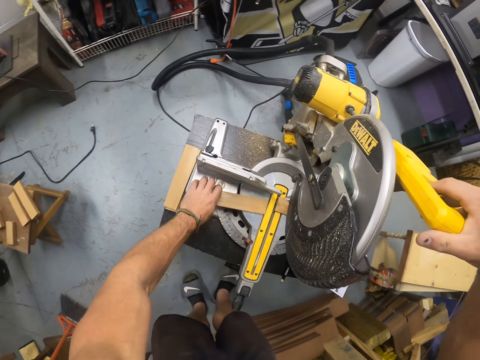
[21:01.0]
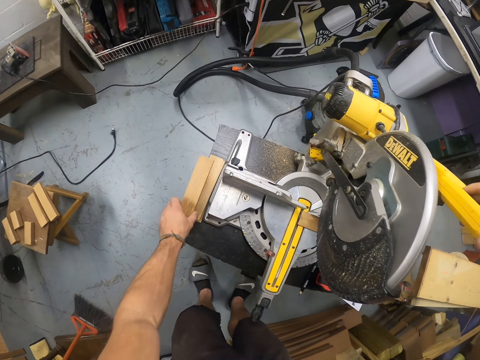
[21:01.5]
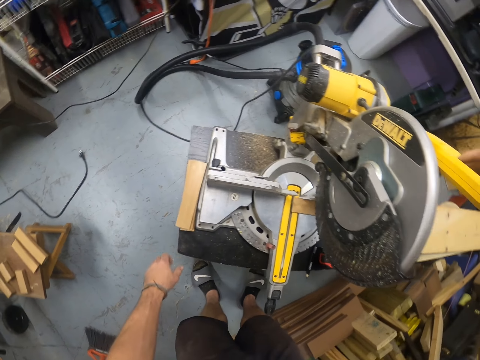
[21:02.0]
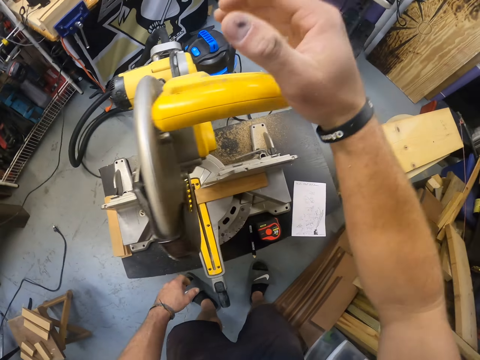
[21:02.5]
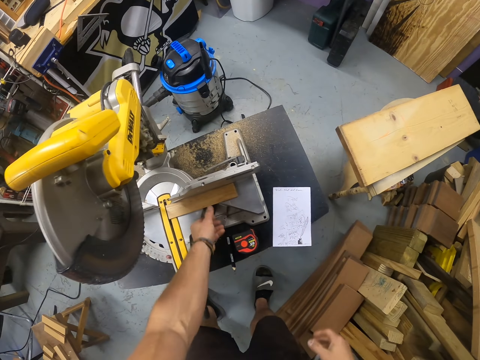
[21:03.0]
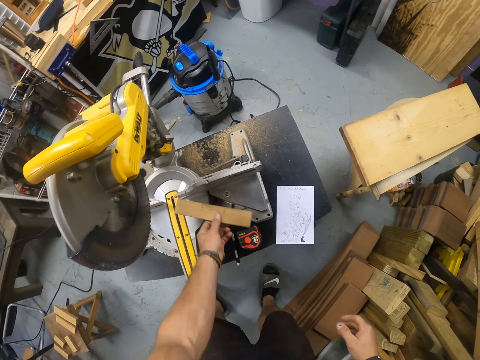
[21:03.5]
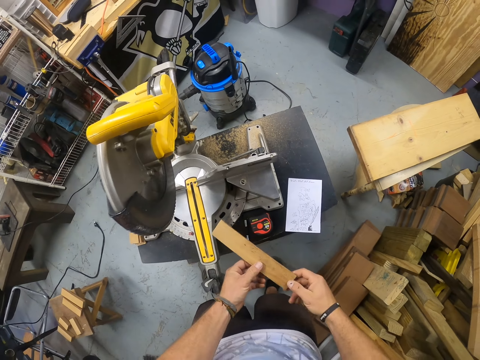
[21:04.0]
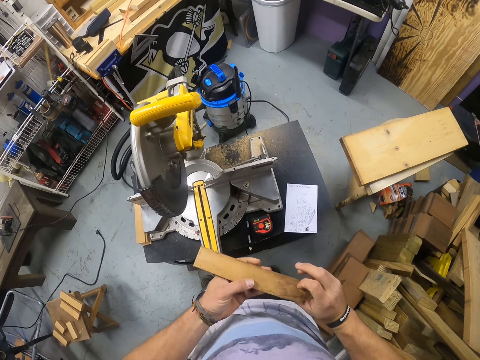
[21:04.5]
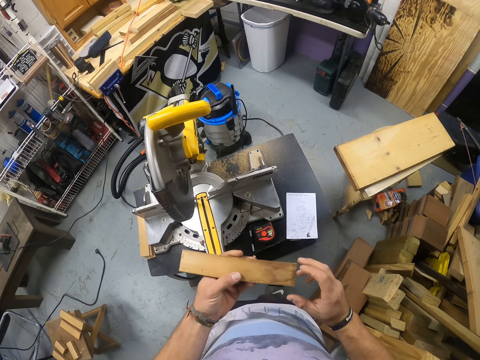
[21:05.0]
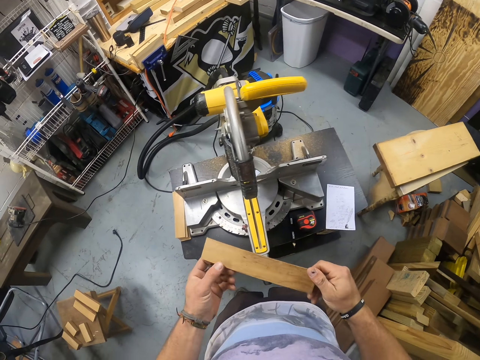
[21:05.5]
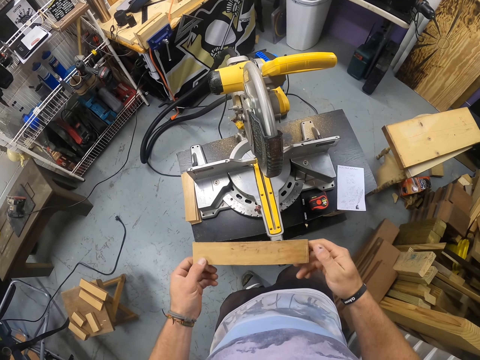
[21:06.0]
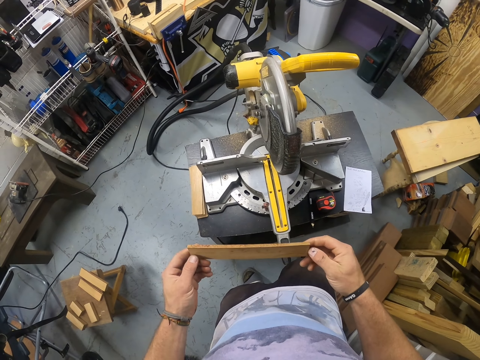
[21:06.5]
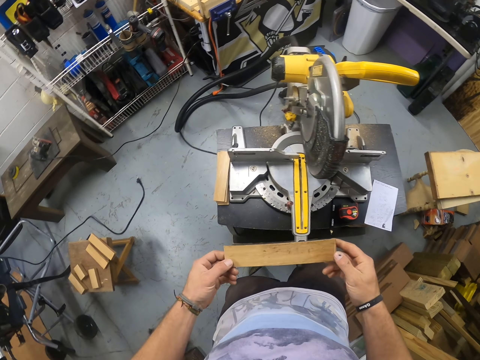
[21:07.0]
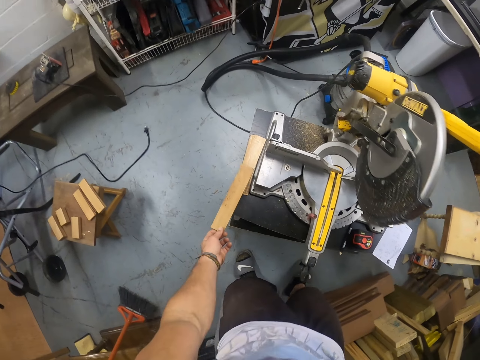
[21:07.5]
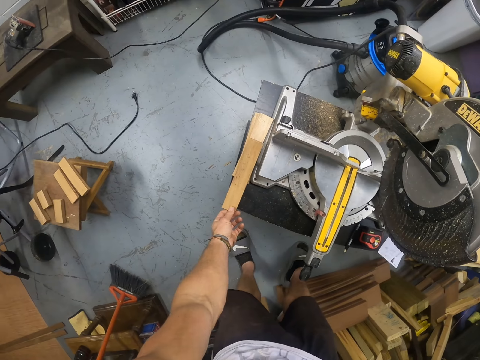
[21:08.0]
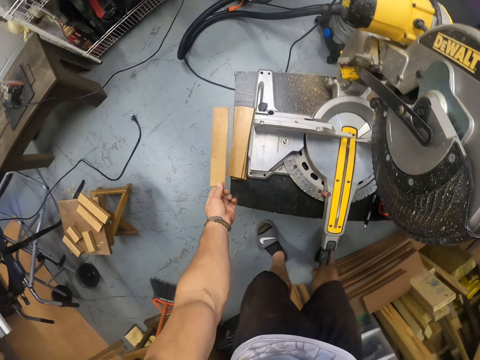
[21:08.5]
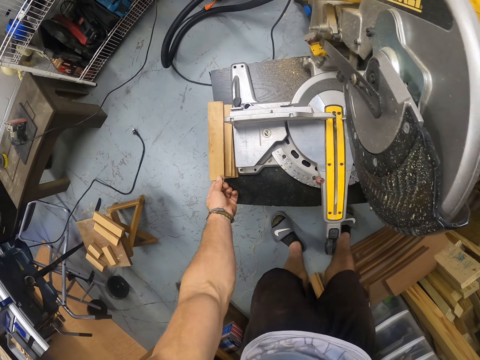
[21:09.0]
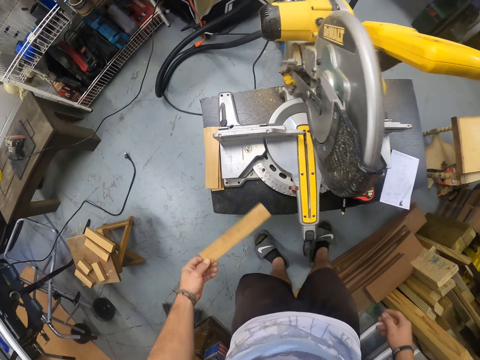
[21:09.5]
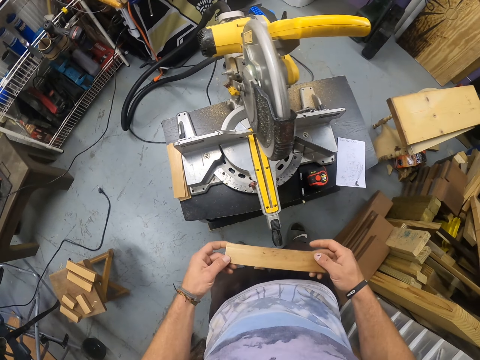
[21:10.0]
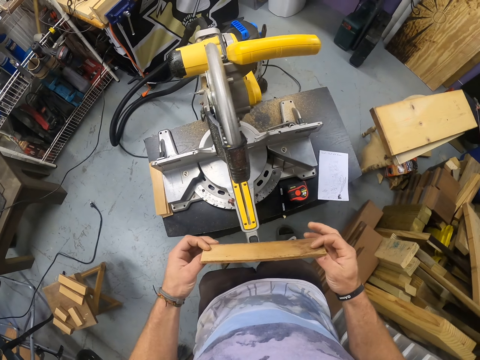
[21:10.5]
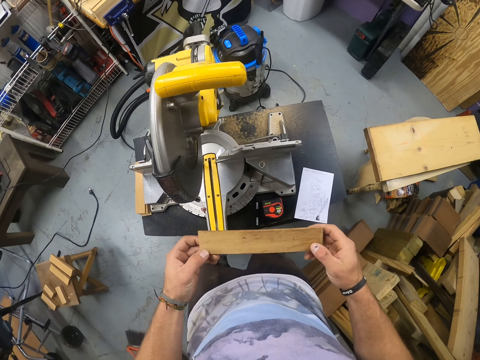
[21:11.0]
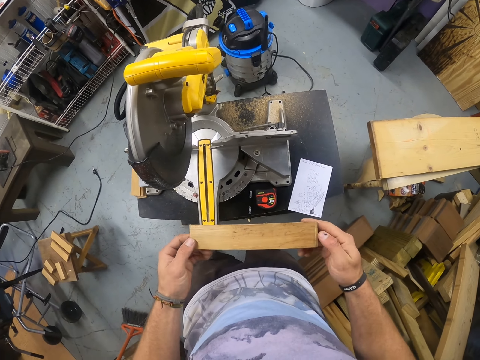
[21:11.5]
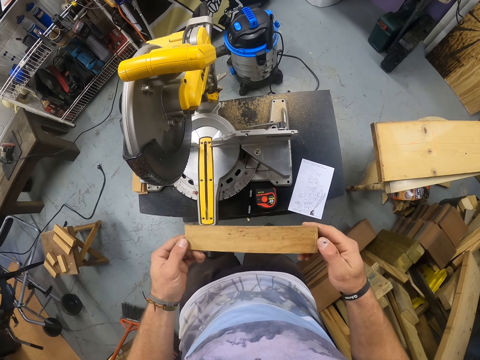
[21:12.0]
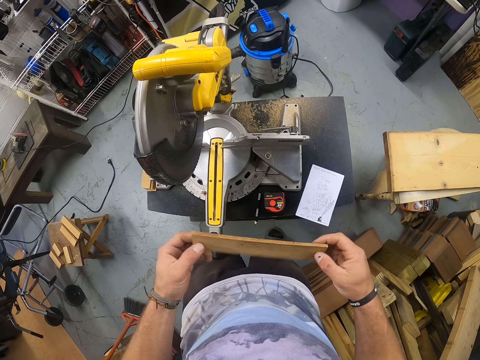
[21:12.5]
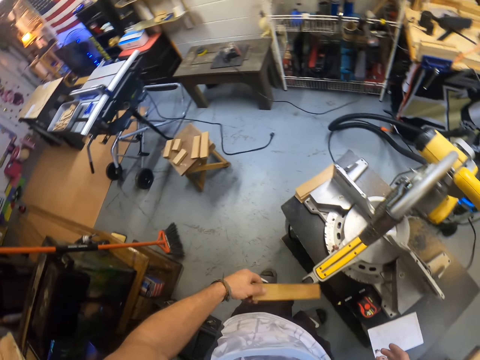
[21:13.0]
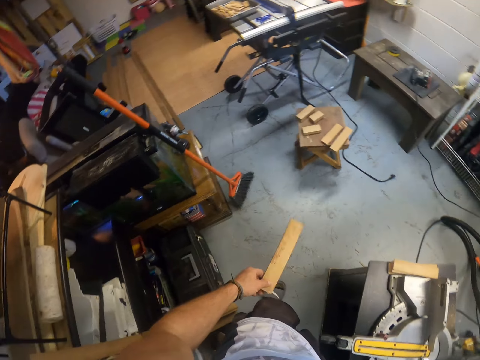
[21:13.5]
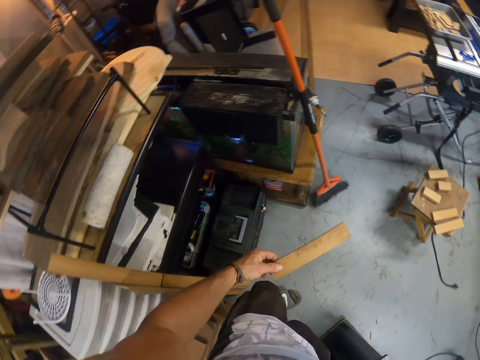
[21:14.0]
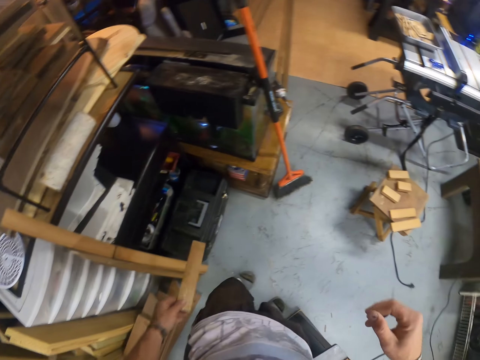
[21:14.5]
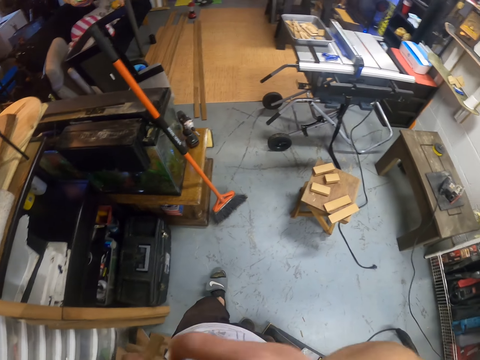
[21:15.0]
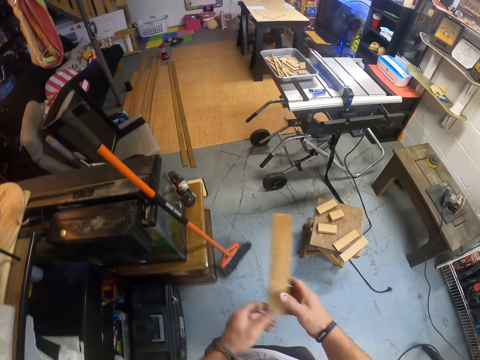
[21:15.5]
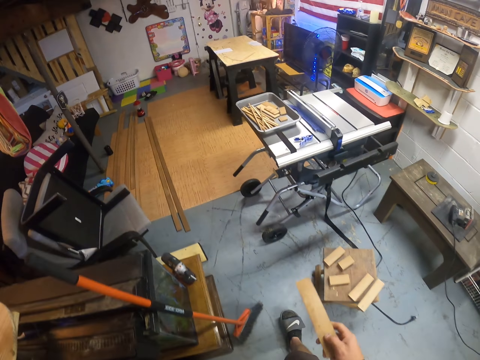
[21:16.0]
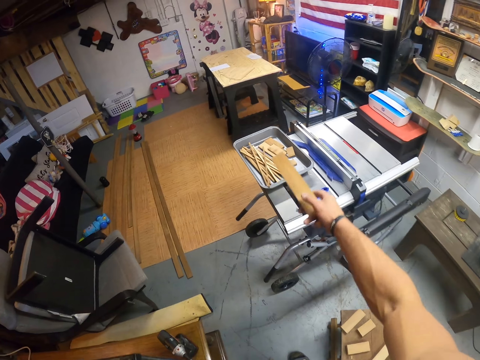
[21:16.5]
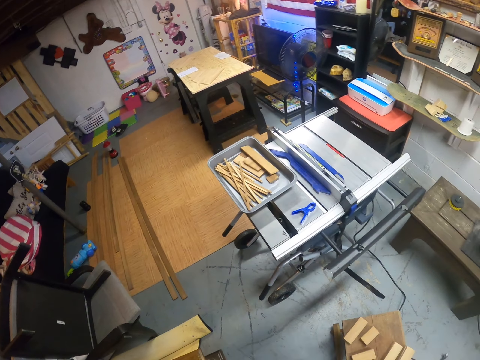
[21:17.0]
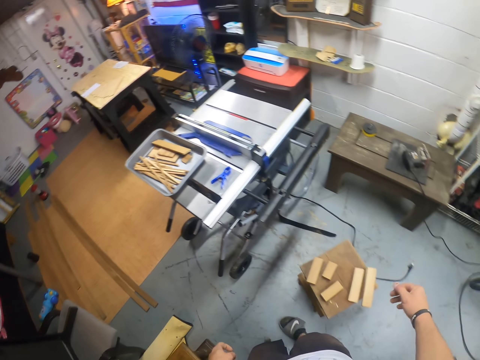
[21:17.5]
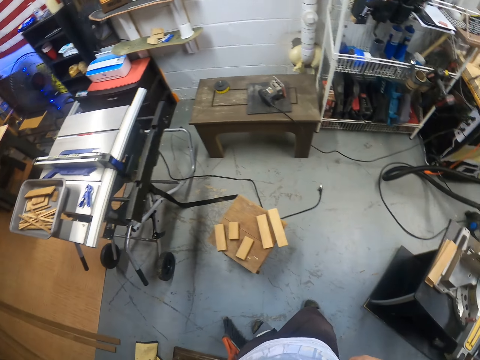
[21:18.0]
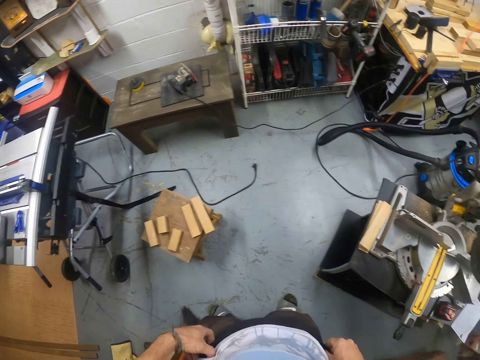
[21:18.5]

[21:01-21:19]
The camera wearer picks a wood from the sawing machine with his left hand and drops the wood on the pile of woods on the bench with his left hand. He picks a wood from the sawing machine with his left hand and holds the wood with both hands. He examines the piece of wood. He holds the wood with his left hand. He drops the piece of wood on other pieces of wood. He holds the wood with both hands. He examines the piece of wood. He holds the wood with his left hand. He looks around the room. He passes the wood to his right hand from his left hand and throws the wood in a tray on a table saw with his right hand.

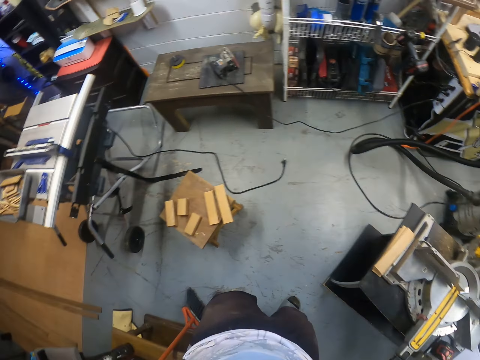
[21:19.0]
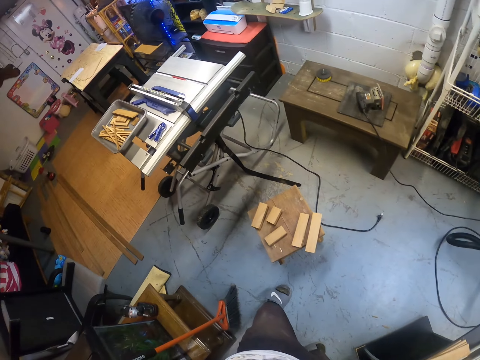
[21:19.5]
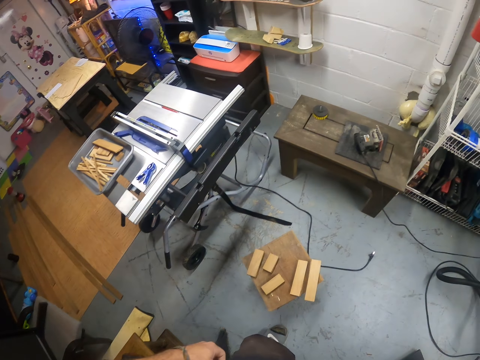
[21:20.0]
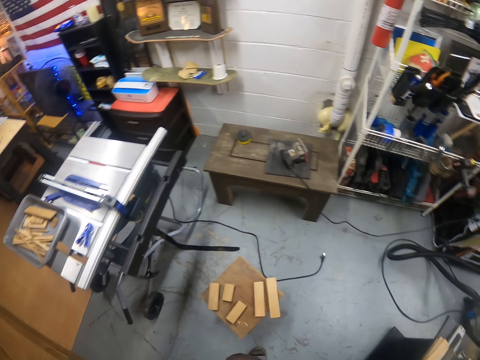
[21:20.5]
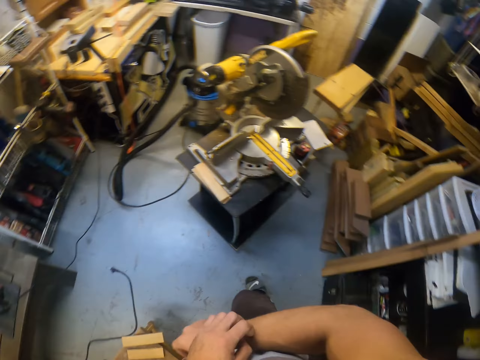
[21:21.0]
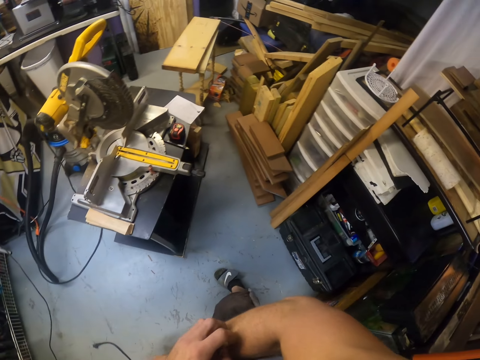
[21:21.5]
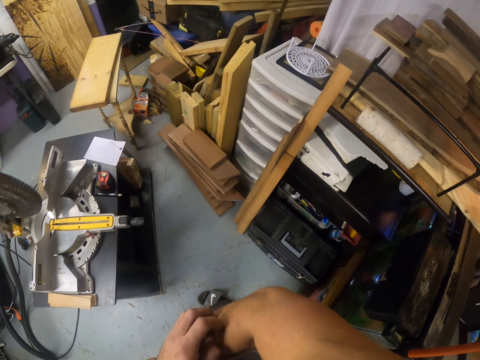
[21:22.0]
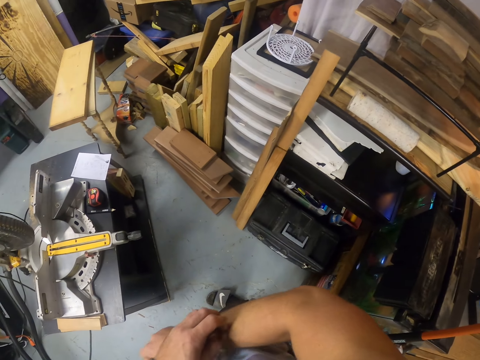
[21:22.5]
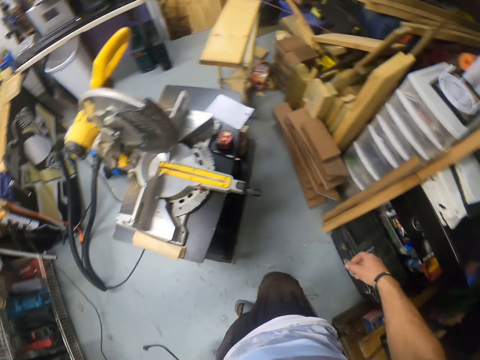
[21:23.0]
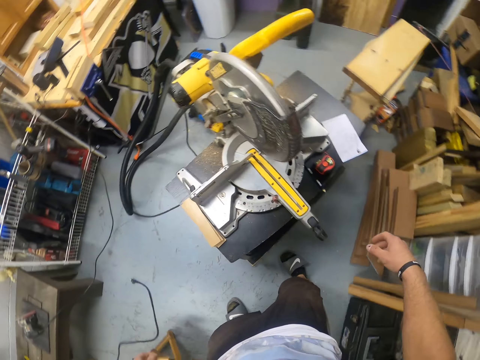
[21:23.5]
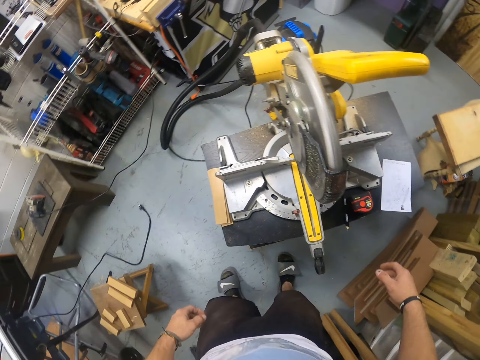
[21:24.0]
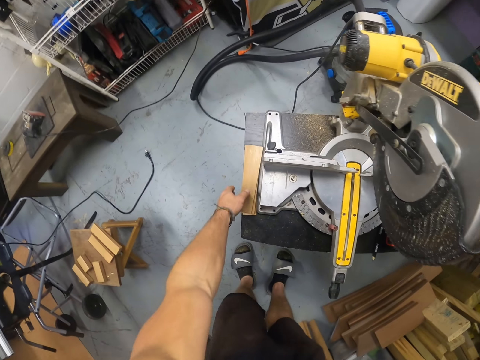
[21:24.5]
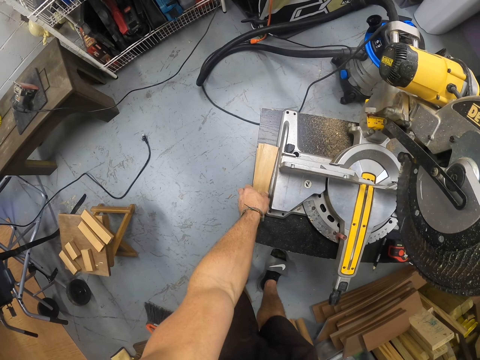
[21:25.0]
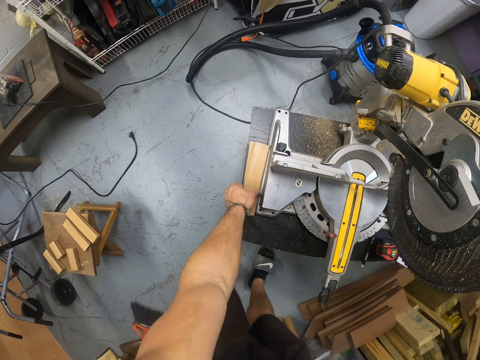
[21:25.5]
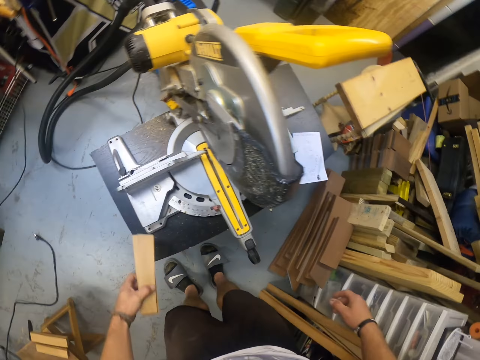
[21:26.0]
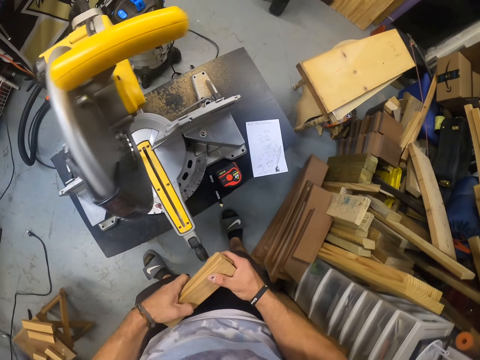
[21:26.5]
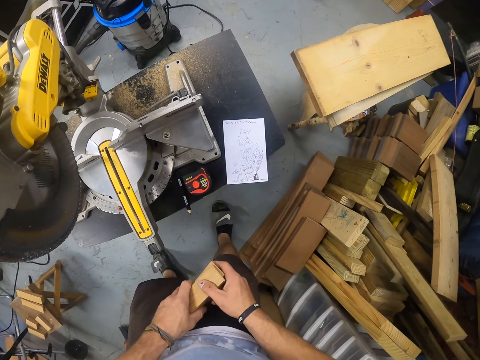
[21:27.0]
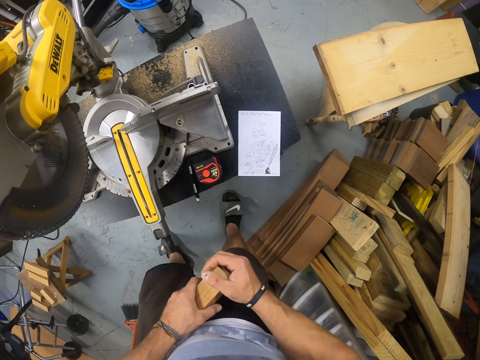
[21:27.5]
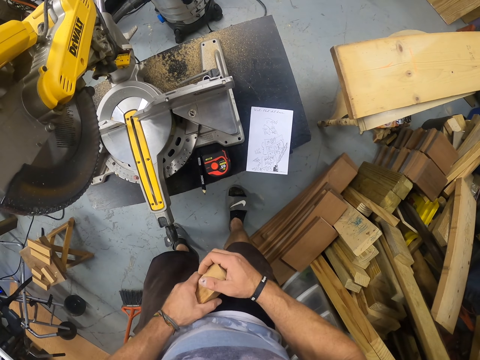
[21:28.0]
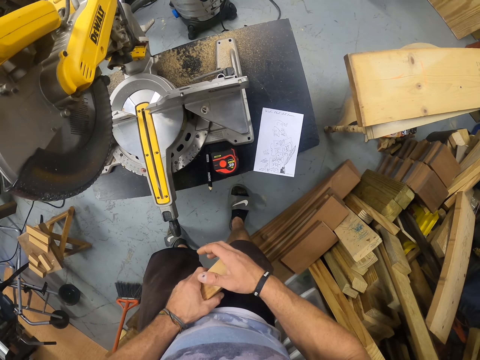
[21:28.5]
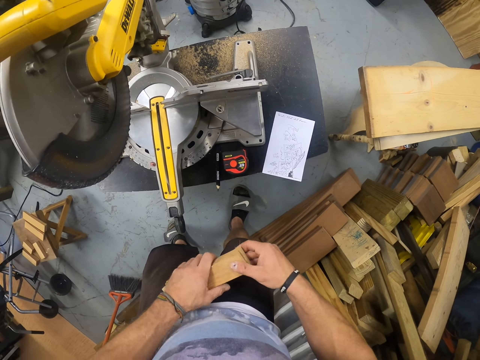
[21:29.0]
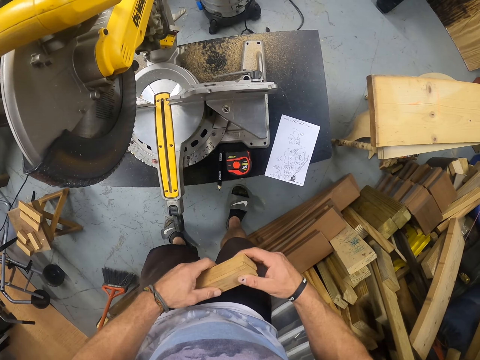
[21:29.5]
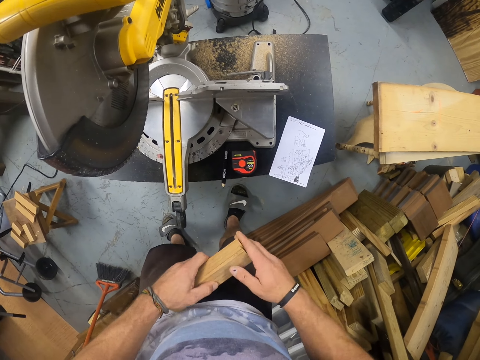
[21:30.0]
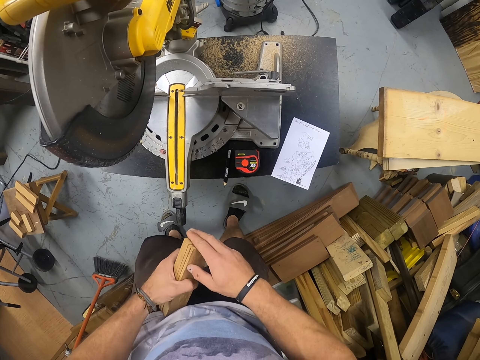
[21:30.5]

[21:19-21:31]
The camera wearer looks around the room. He scrubs the hand. He picks the pile of woods from the bench with his left hand and arranges the pile of wood with both hands.
